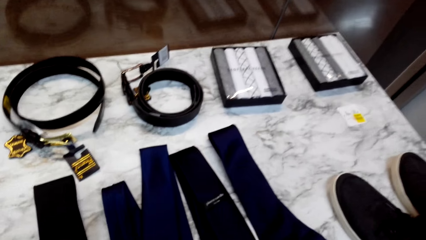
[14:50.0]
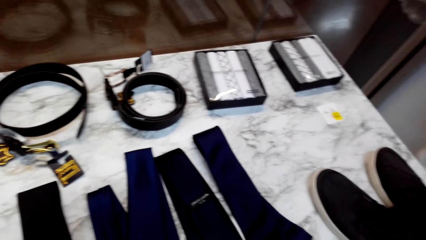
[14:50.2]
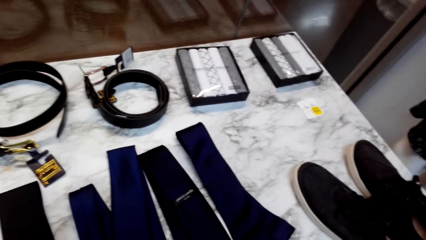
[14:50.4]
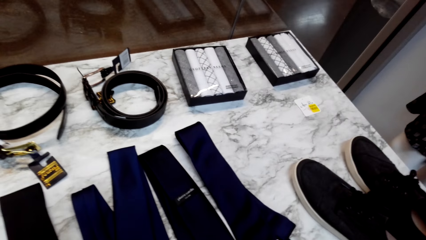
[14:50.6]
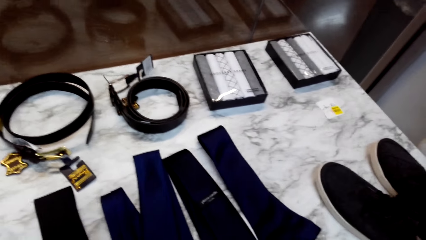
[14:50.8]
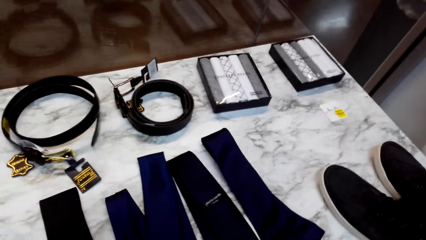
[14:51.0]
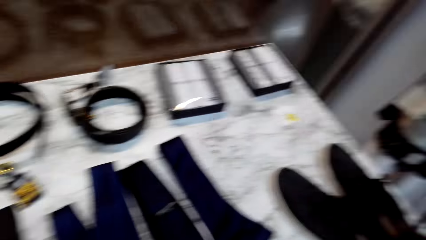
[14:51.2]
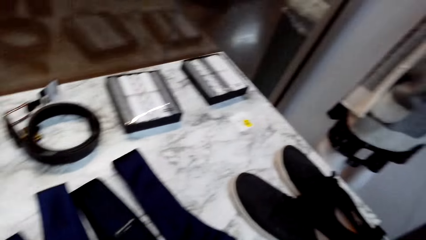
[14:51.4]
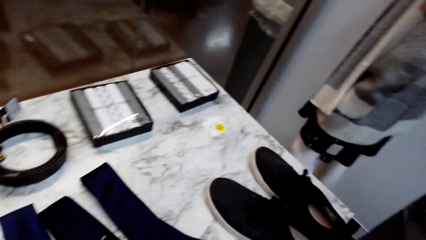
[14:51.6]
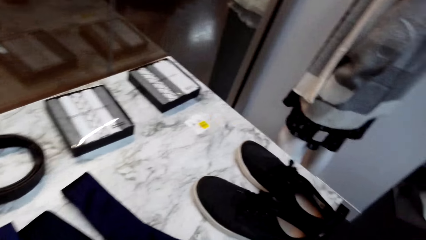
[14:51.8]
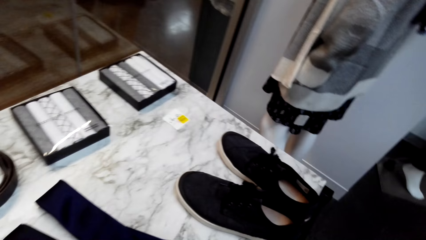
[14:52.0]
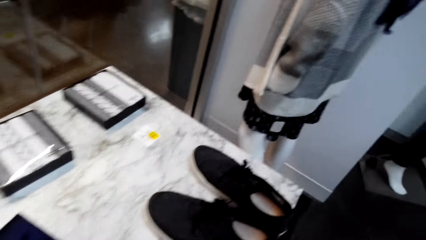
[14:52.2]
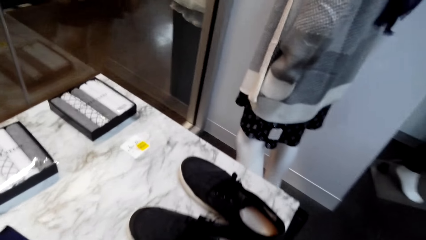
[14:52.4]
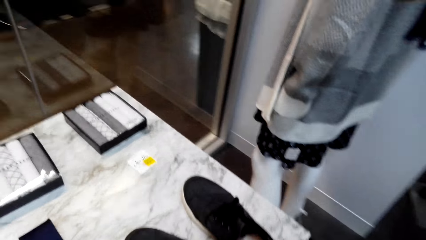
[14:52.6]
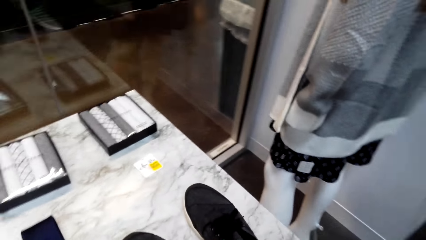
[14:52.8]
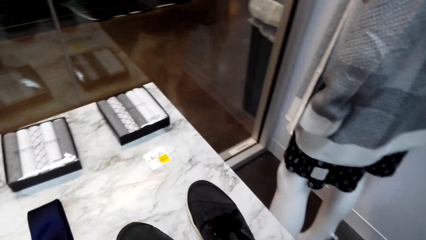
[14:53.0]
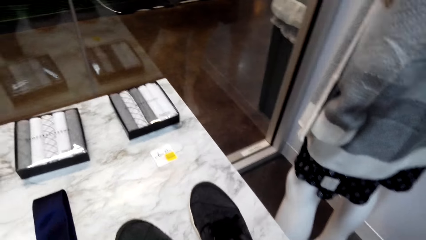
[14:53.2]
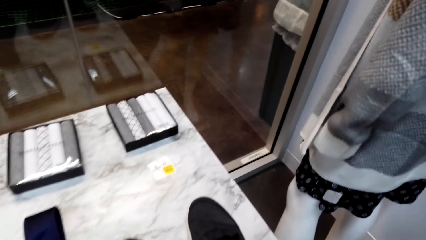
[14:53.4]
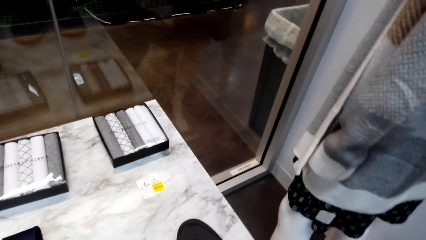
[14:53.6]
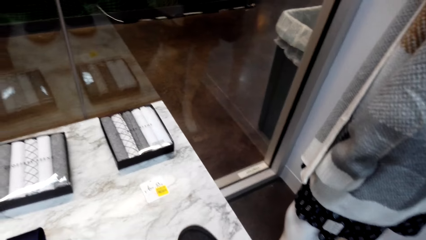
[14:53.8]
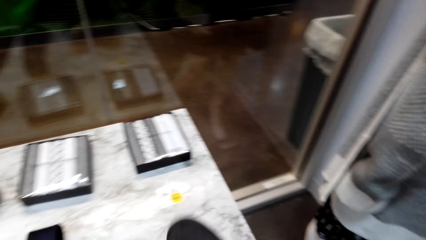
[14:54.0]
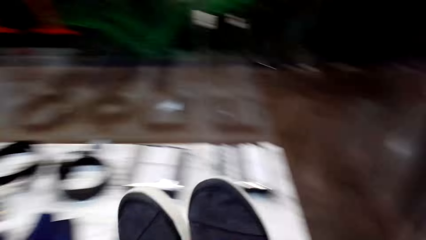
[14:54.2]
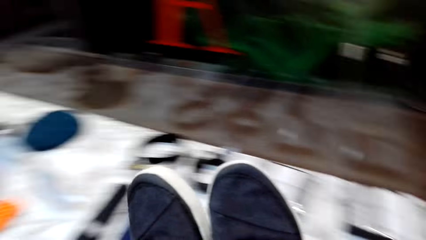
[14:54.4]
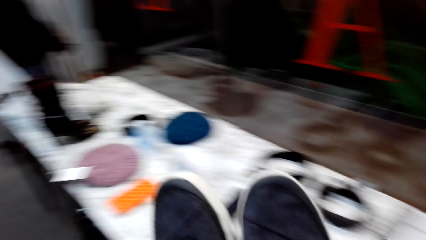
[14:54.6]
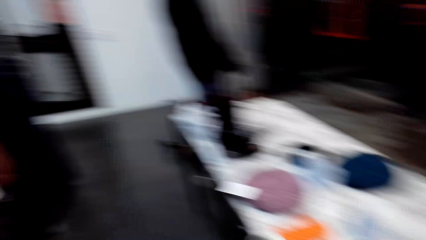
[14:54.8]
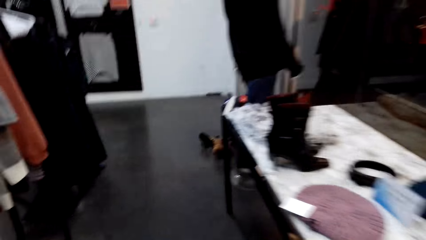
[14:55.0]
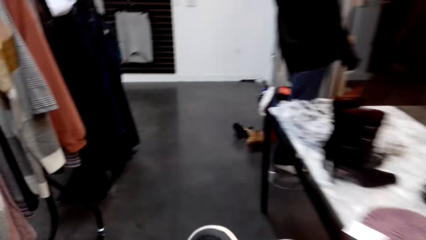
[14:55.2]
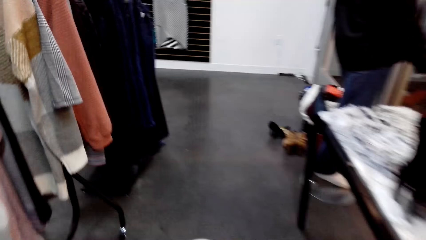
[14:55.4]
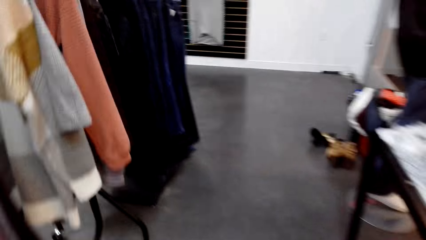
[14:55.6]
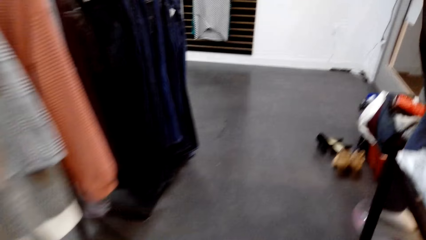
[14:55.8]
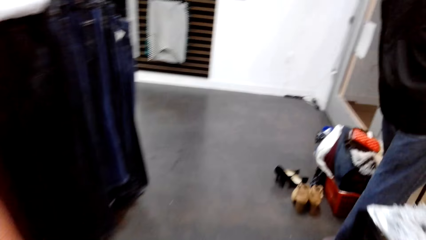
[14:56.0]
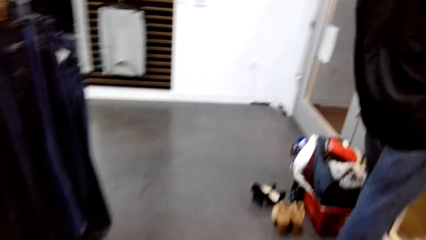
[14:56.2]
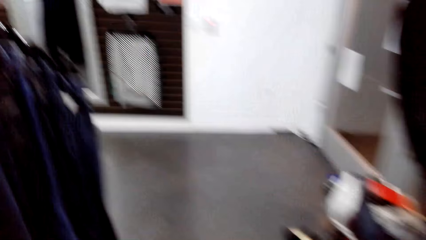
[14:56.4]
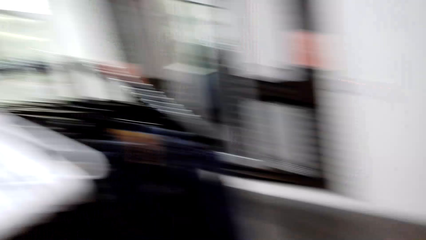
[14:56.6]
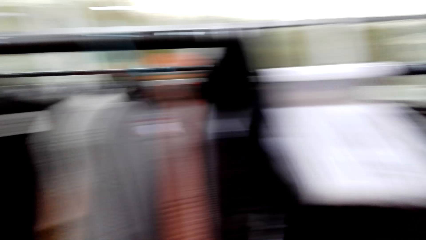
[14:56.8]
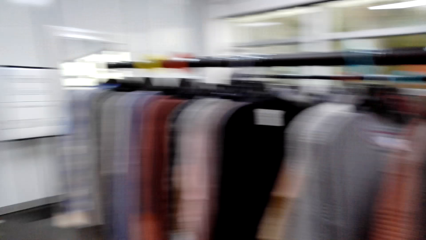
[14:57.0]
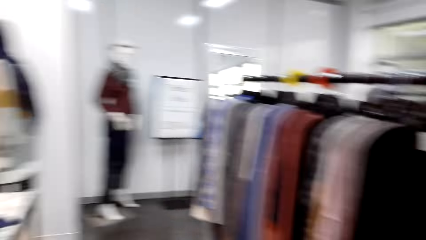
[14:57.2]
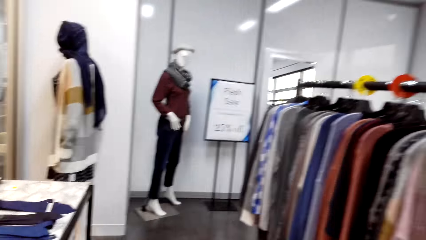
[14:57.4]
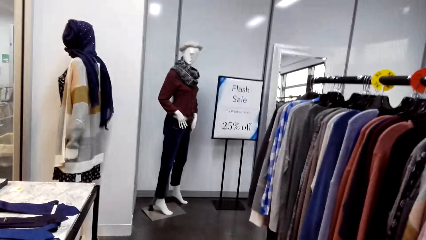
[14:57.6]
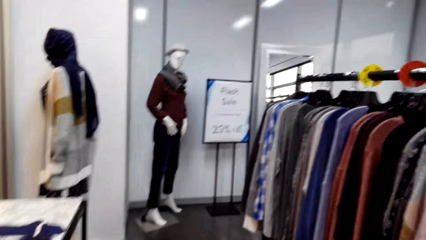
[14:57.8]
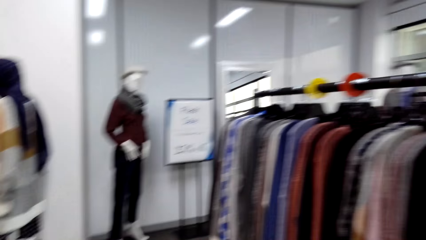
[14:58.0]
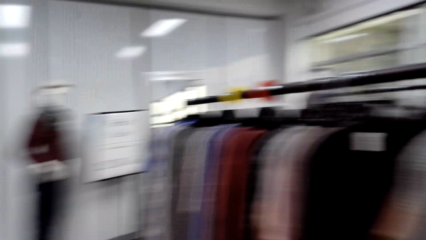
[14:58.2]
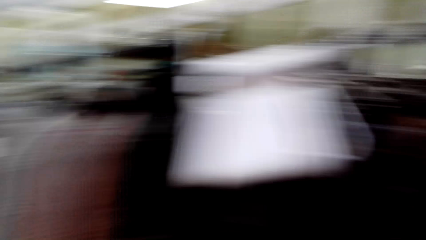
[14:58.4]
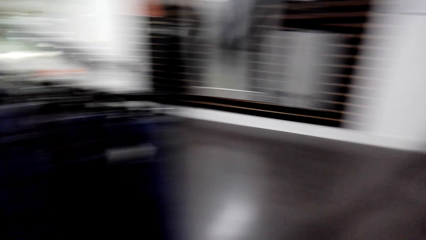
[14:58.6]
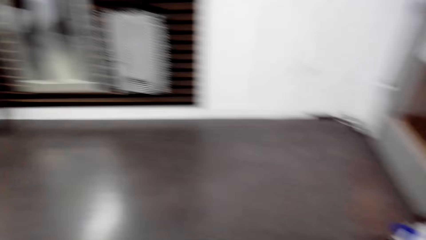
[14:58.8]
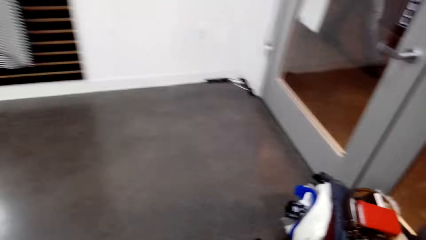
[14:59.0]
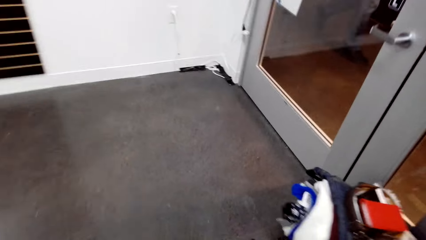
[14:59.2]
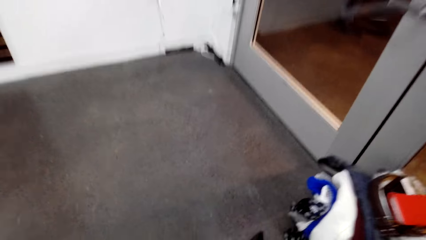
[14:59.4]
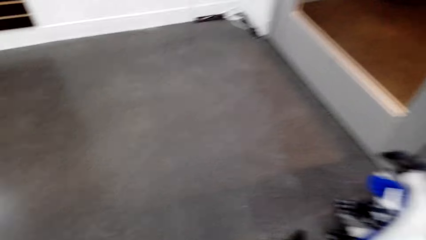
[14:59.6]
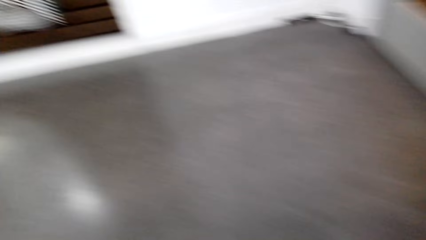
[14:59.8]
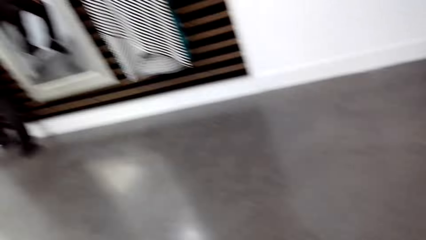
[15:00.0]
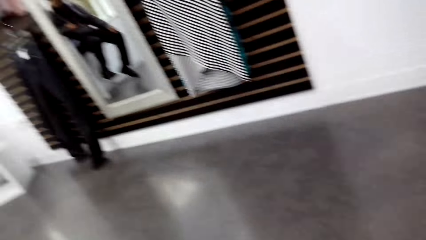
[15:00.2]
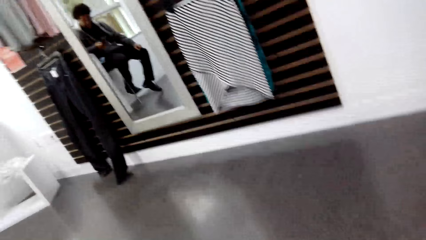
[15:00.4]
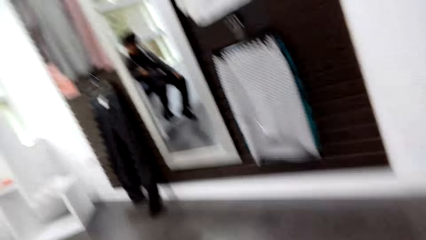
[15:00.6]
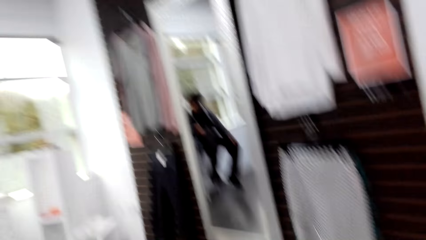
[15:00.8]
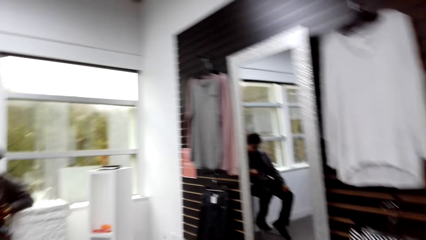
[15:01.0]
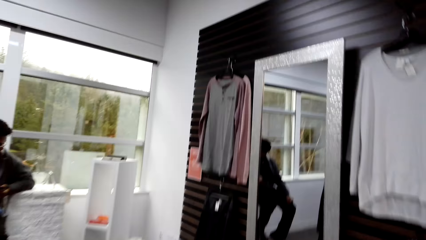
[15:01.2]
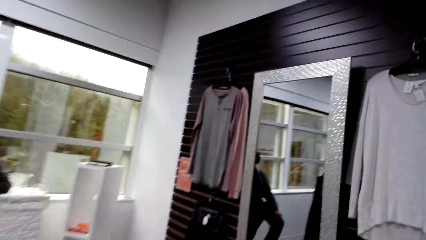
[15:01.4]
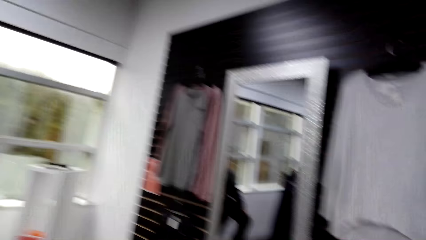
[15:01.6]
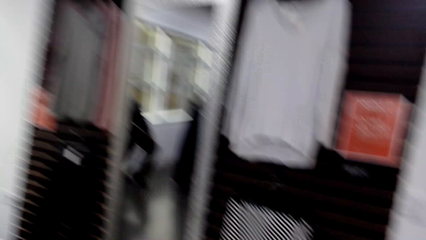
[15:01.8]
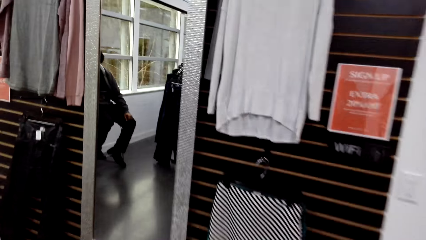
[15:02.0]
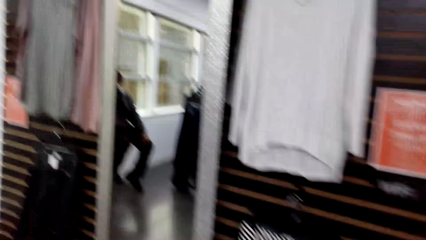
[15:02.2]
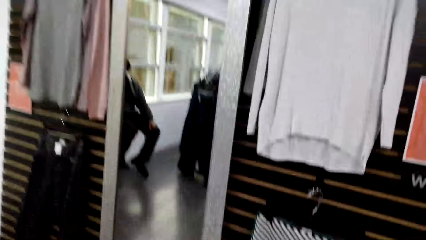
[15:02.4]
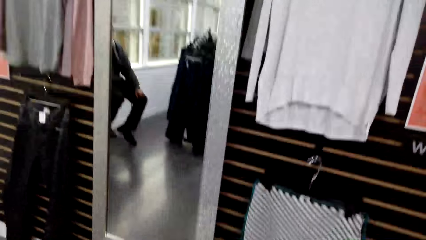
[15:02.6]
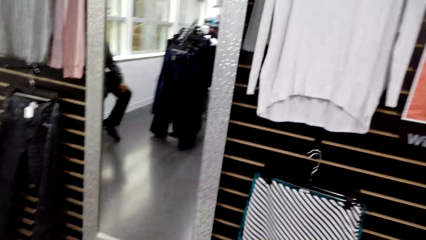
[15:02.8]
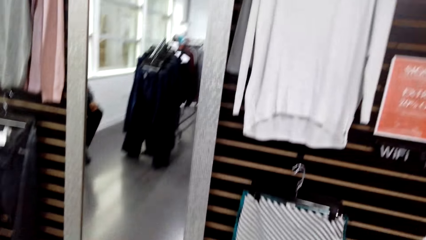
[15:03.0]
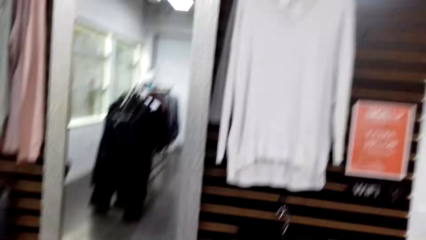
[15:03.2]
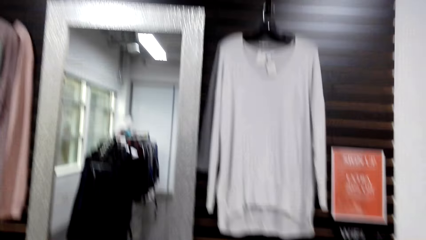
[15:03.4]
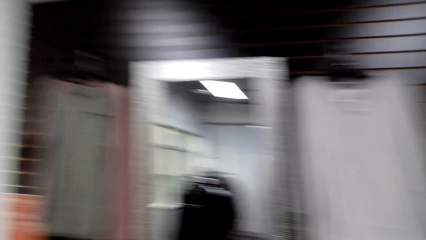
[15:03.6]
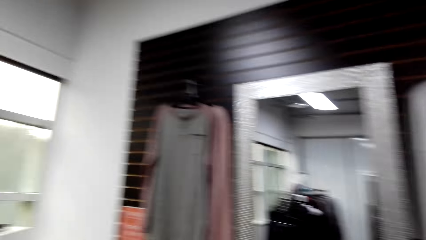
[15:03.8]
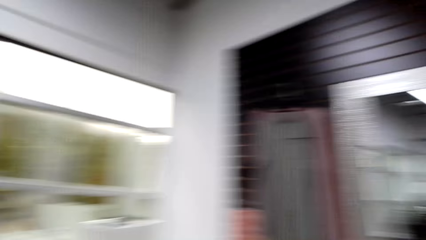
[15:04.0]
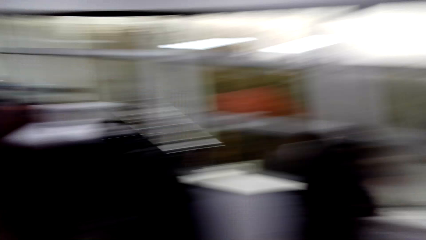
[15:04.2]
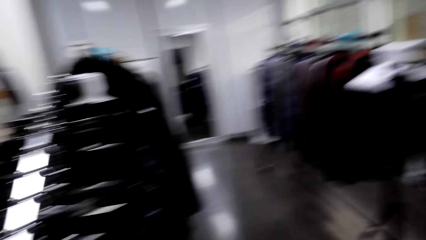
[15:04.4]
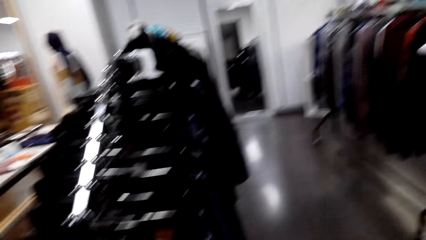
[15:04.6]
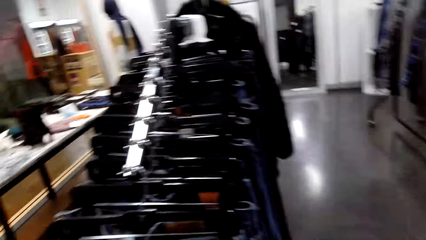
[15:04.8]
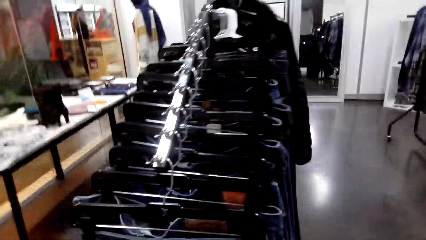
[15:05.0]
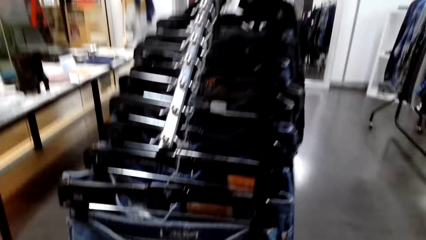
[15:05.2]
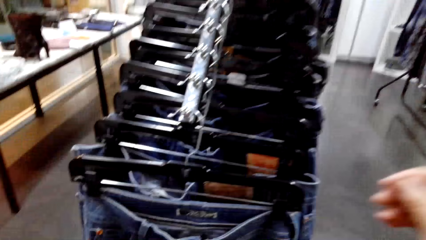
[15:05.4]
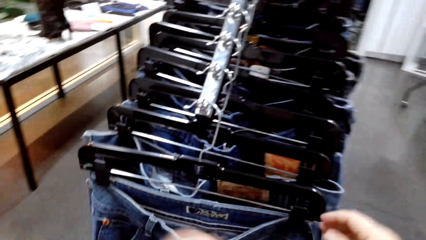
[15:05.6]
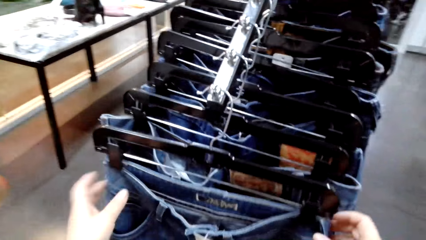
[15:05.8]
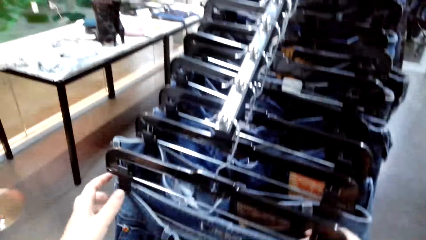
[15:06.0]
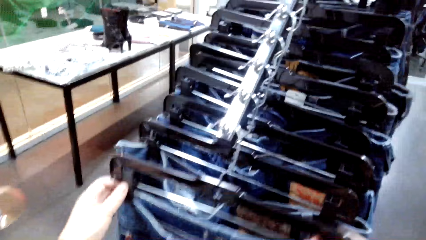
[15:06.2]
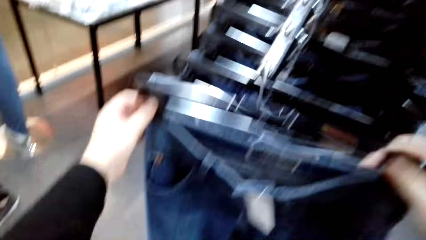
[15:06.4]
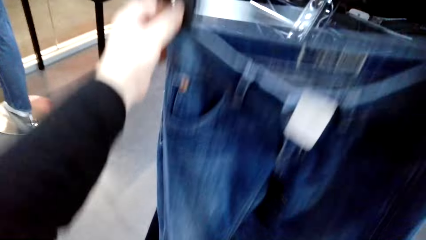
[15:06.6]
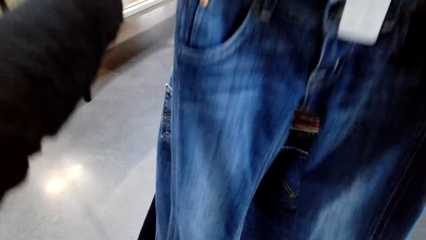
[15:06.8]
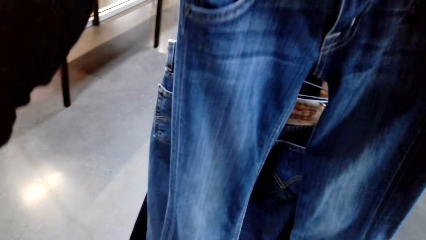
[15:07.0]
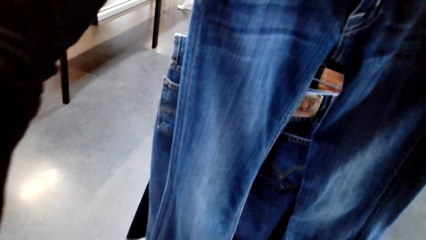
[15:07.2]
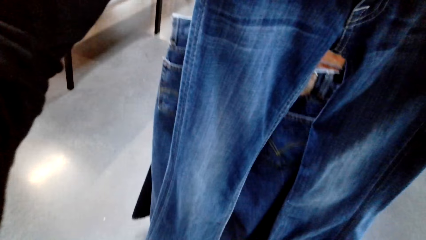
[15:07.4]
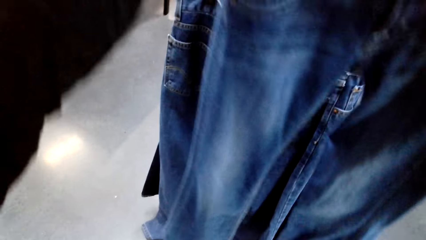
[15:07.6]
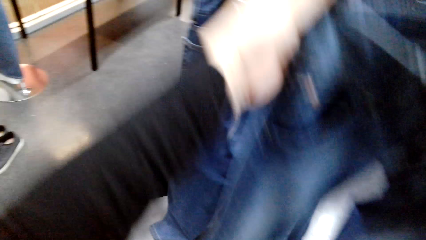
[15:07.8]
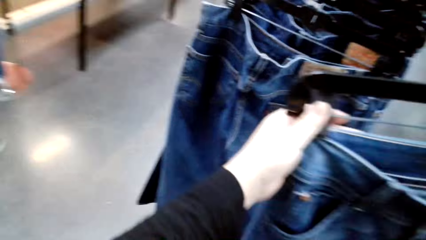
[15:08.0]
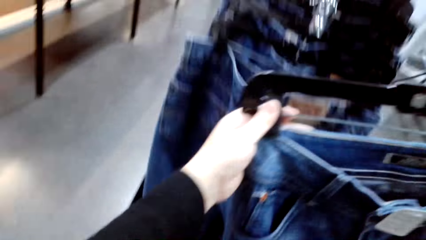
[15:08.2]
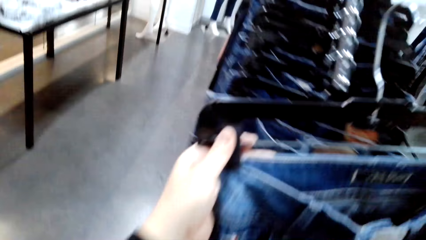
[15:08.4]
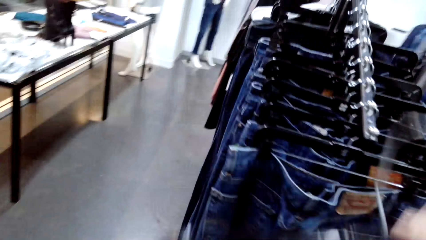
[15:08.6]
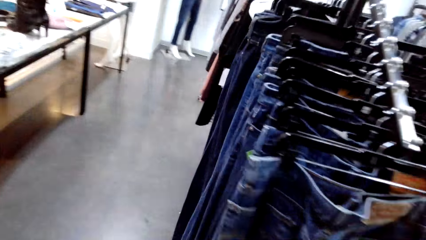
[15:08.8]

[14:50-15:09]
The camera wearer looks around. They pick up shoes from the table. They walk. They look around. They take a hanger. They pick up jeans trousers from the hanger.
